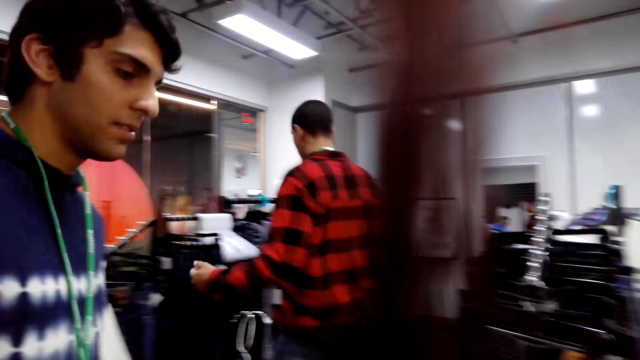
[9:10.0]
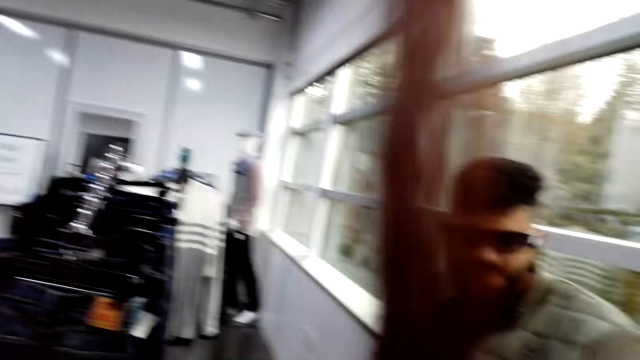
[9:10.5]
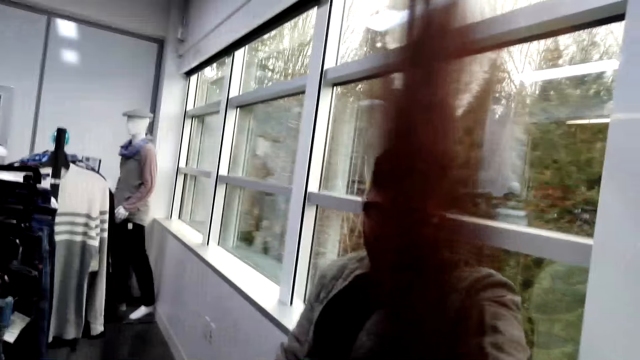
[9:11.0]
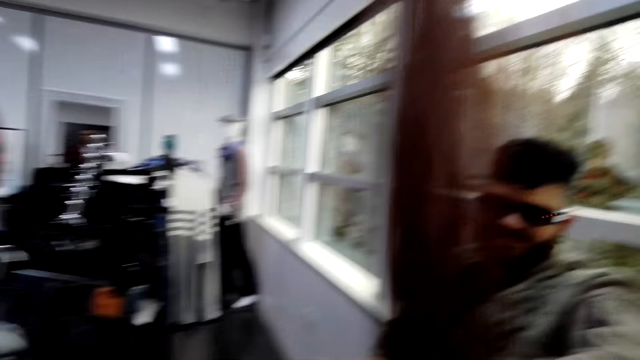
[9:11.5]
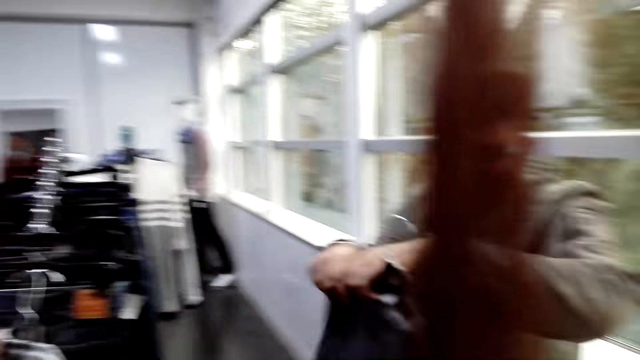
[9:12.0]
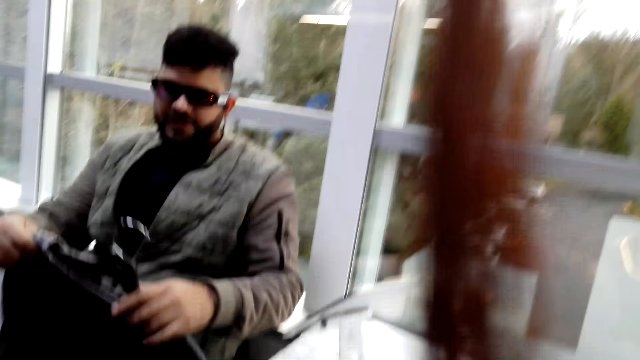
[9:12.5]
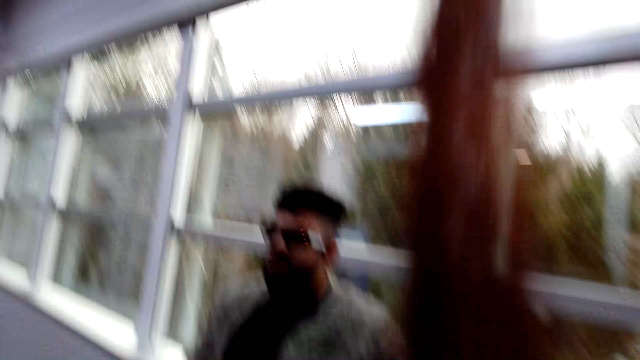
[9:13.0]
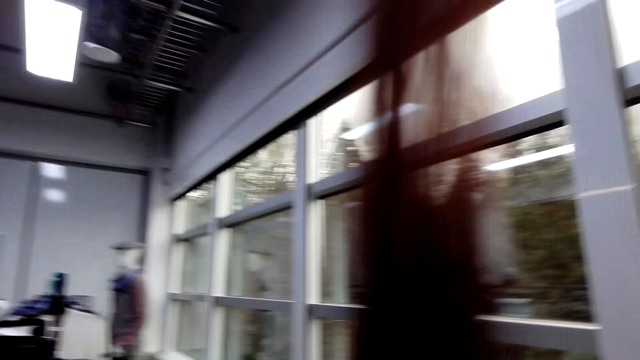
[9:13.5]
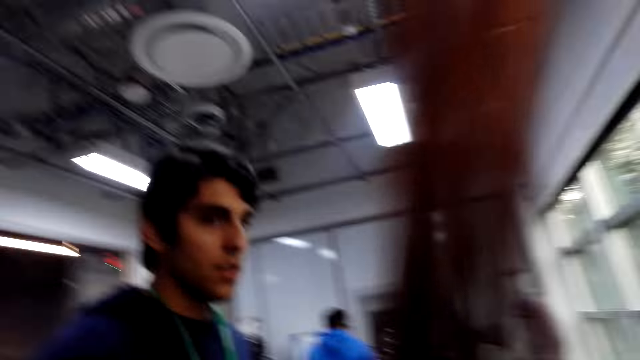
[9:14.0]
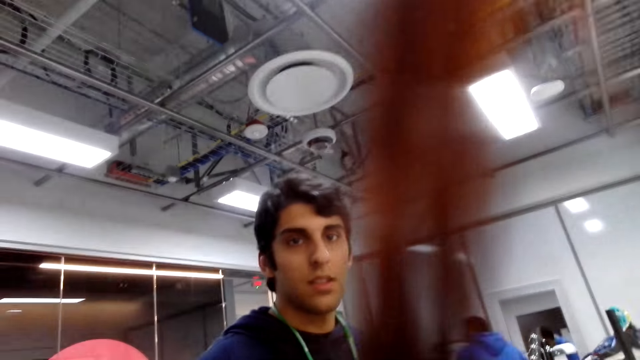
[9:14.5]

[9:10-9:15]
A man looks at the T-shirt. The camera wearer is giving the man a pair of trousers.

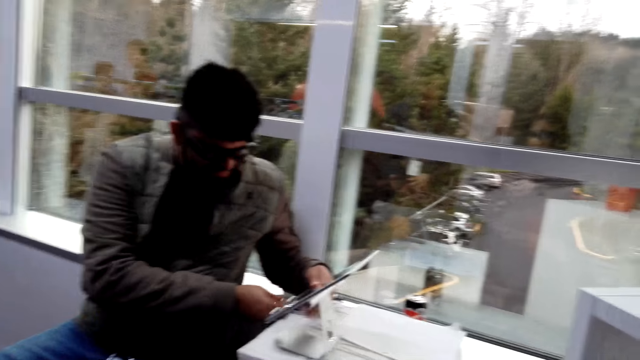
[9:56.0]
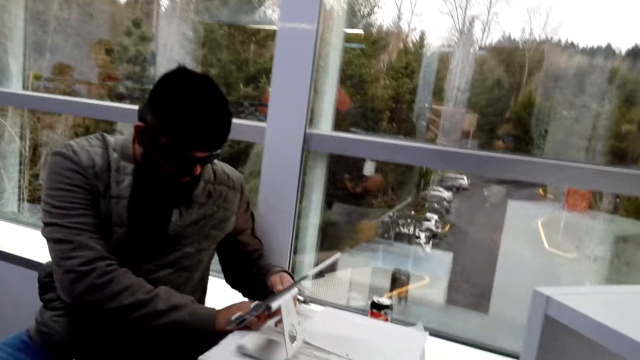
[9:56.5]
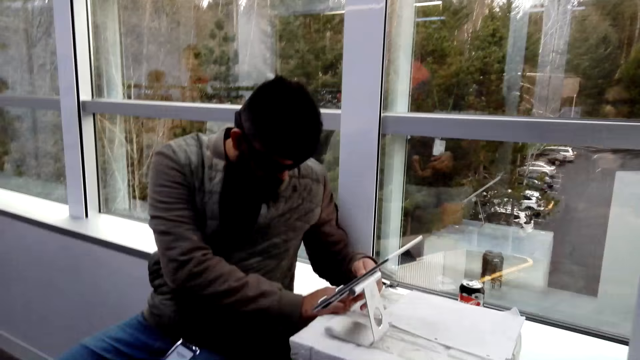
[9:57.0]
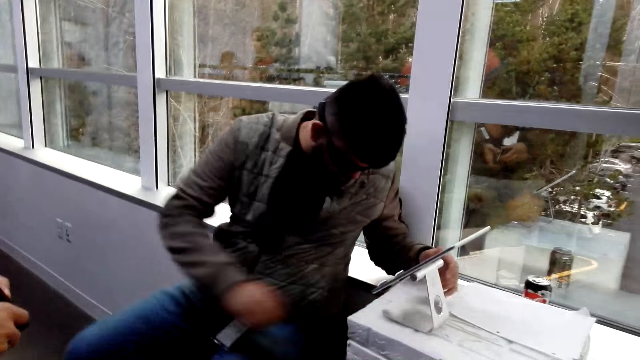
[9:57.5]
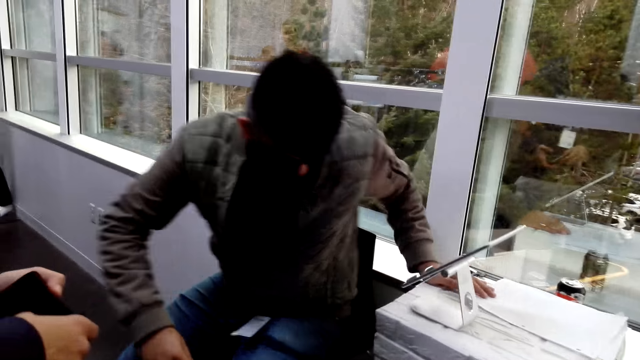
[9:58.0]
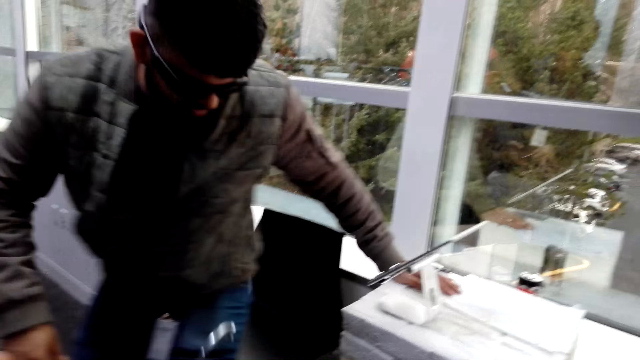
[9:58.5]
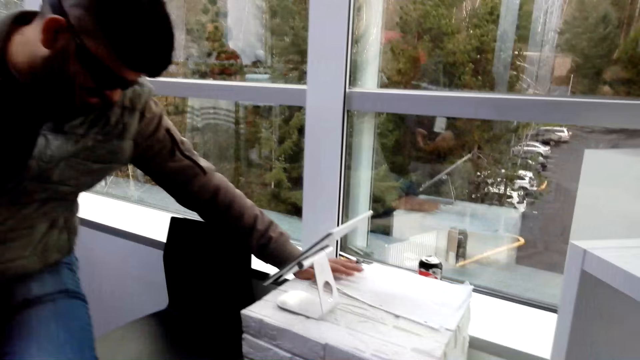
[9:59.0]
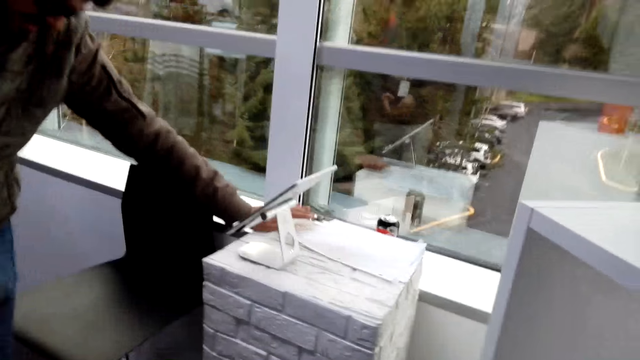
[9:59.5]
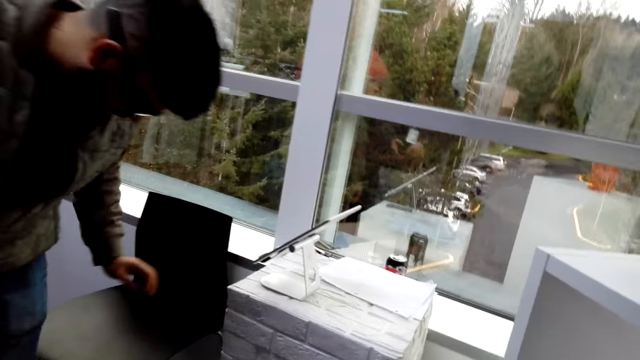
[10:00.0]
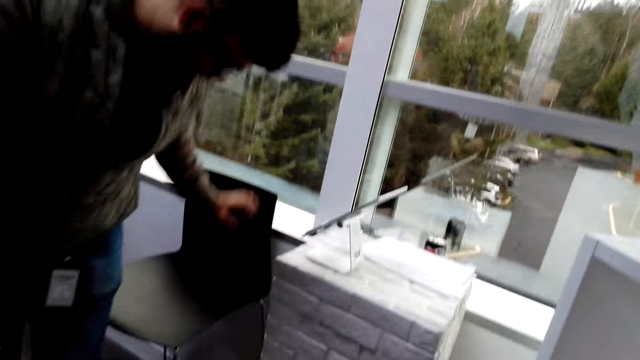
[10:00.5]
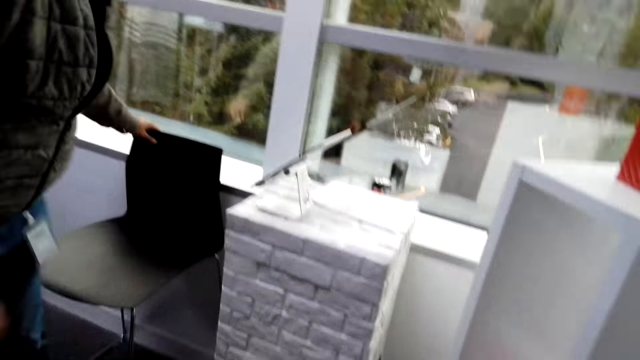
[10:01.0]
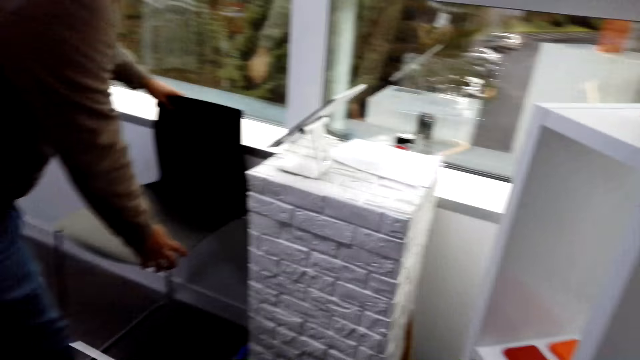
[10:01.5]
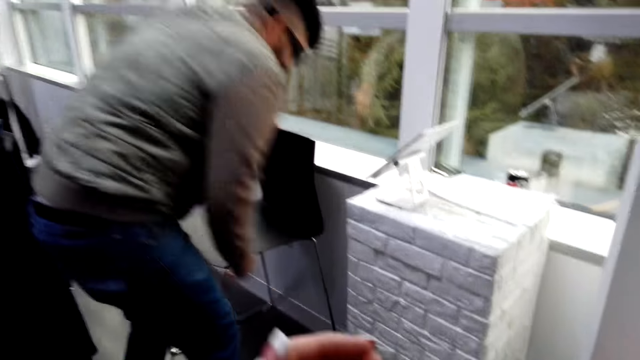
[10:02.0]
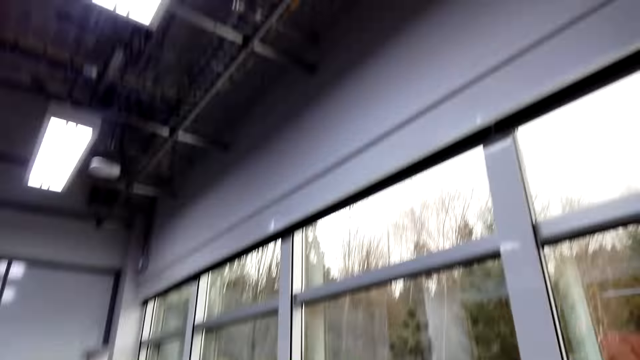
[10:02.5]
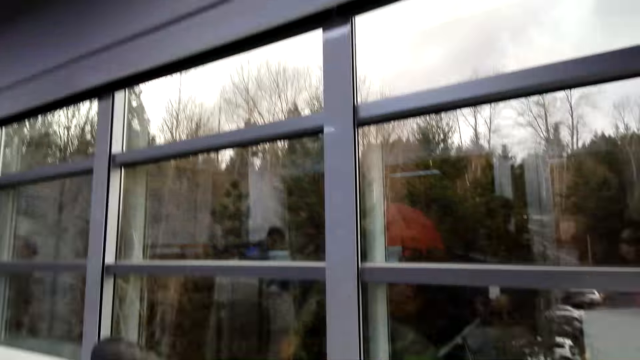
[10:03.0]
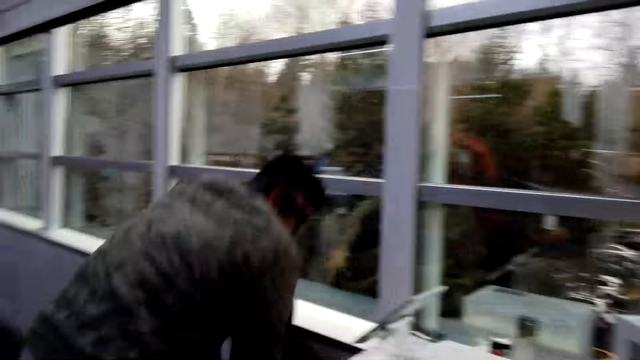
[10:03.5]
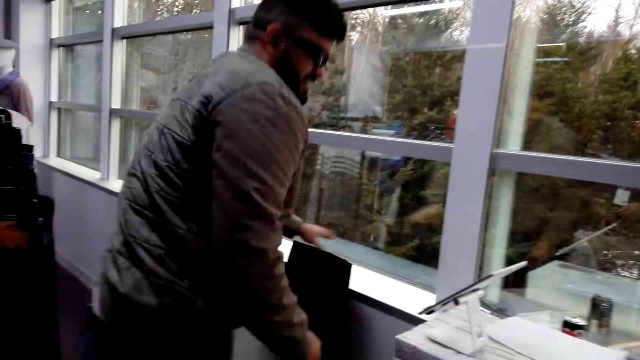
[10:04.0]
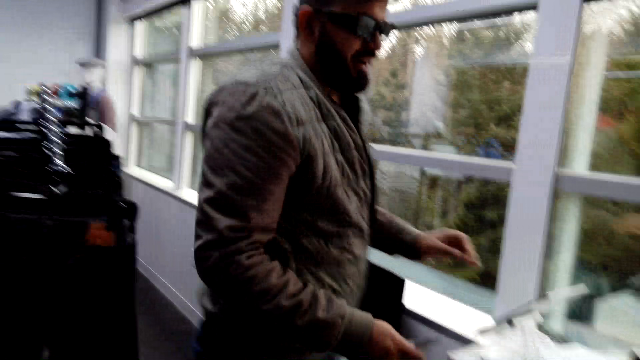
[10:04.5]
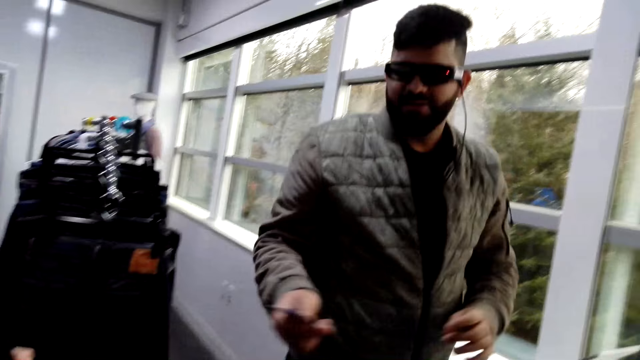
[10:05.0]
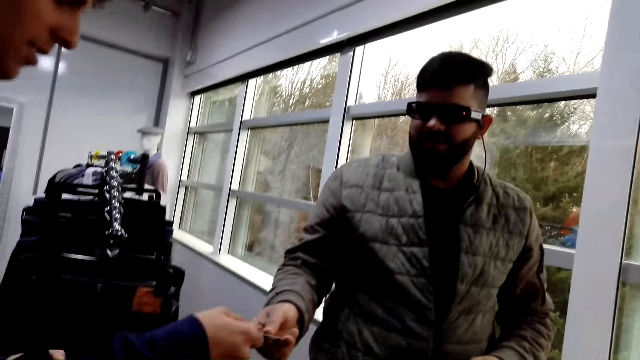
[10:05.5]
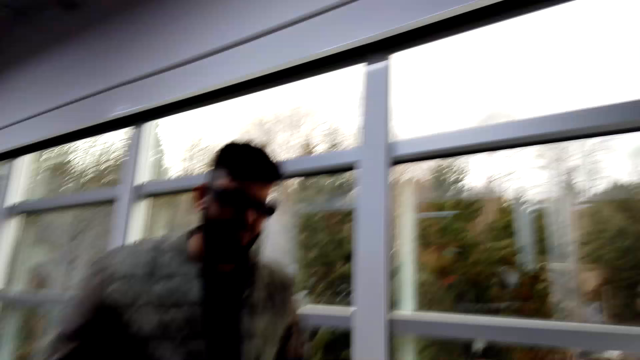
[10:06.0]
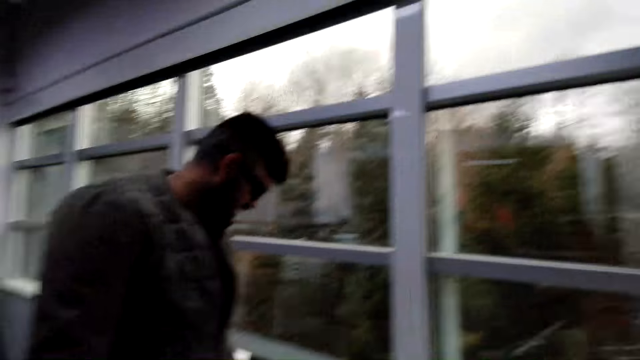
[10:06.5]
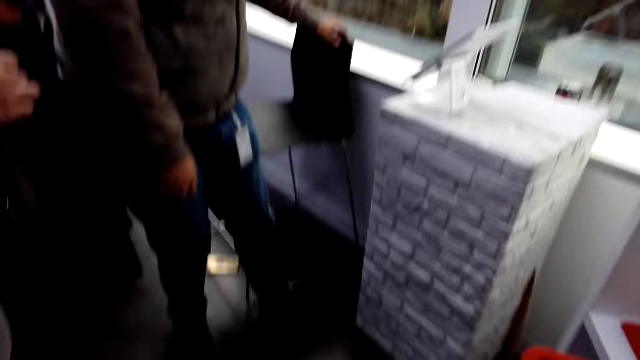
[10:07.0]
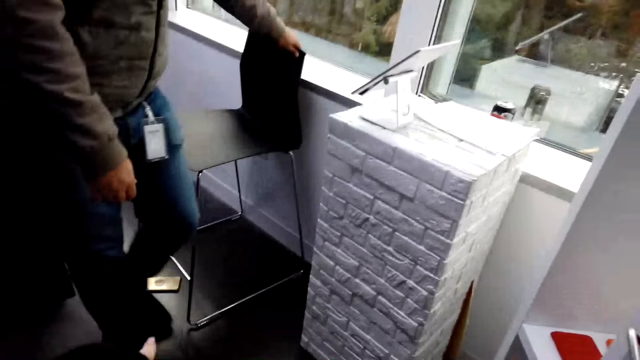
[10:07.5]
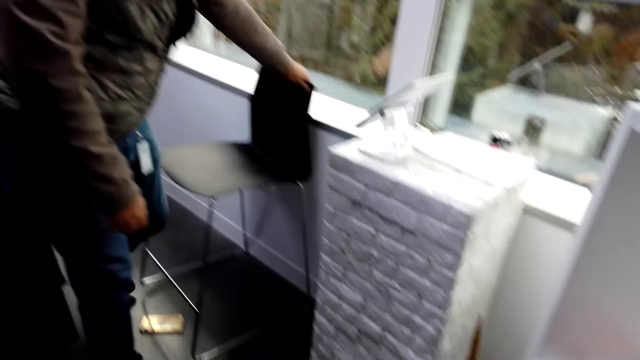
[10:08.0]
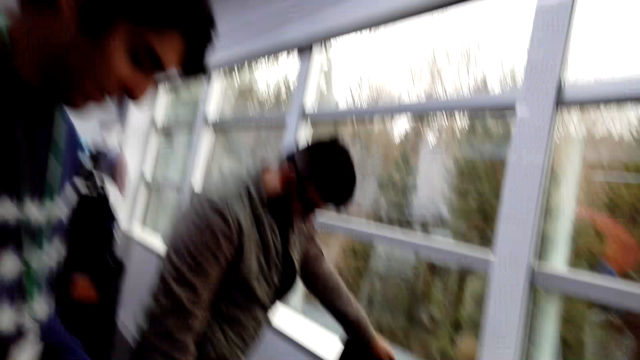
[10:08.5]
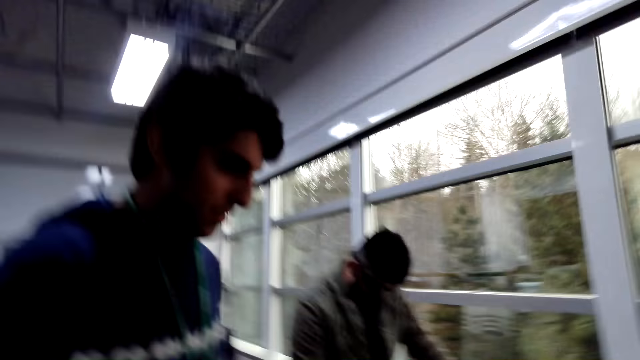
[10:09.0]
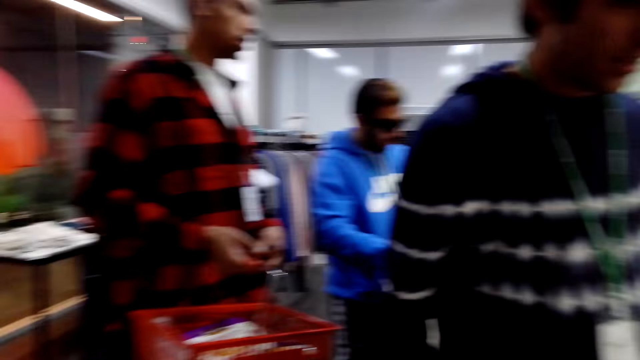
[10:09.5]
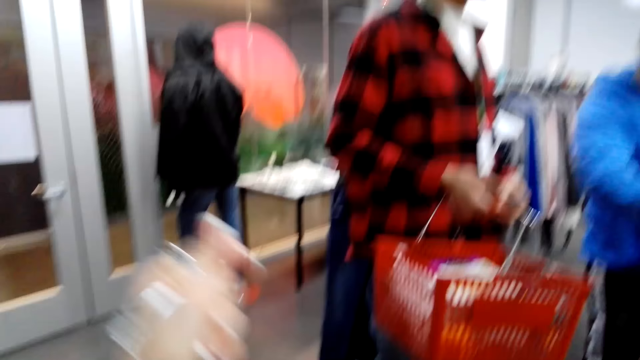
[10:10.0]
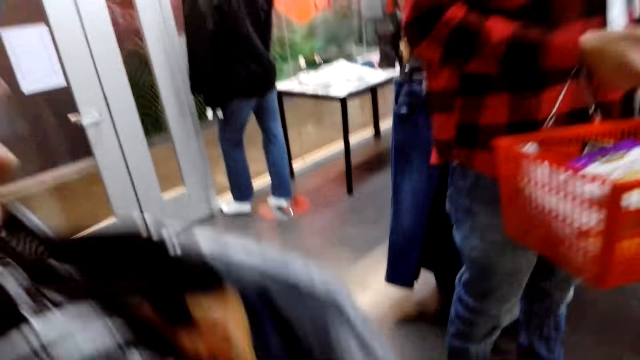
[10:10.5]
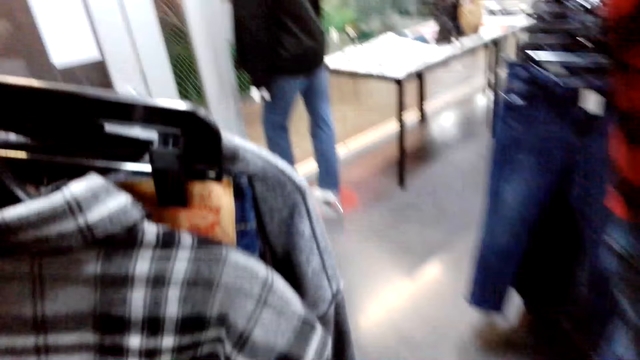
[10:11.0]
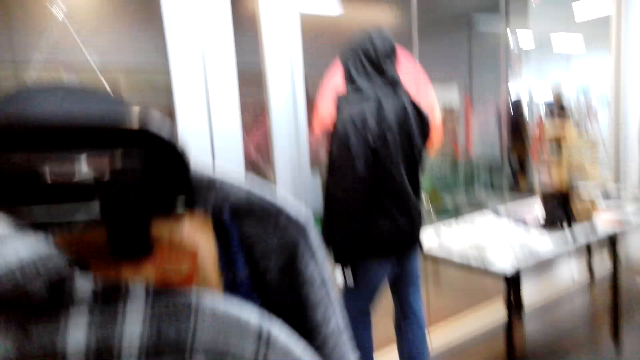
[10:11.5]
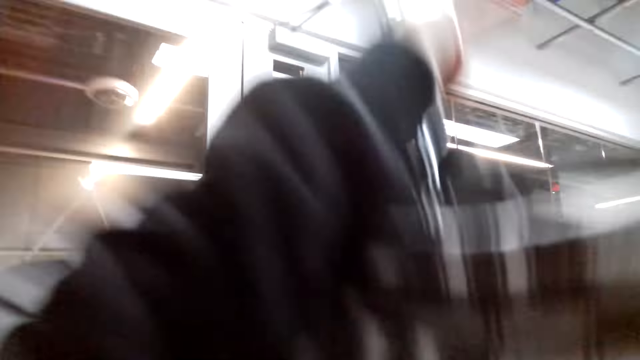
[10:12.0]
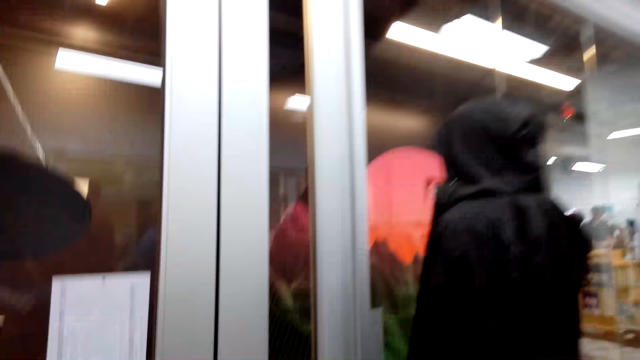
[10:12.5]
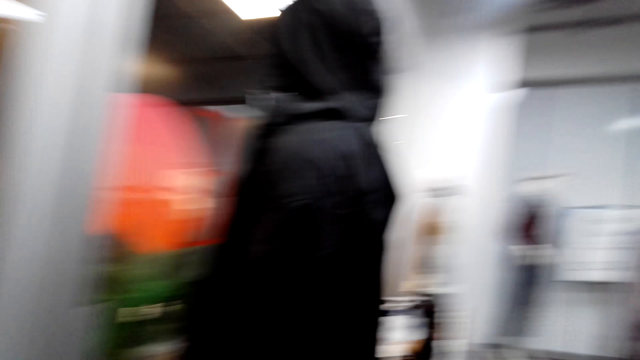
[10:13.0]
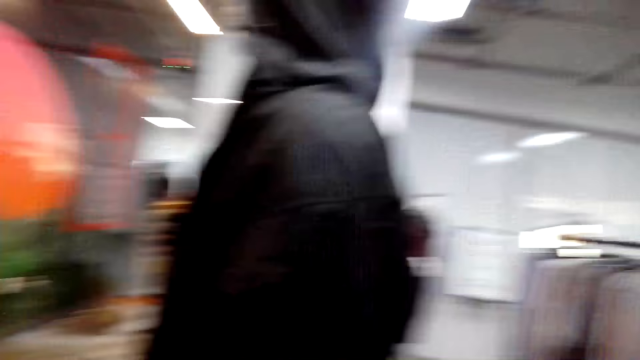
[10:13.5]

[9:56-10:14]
A man stands and moves the chair. A person is picking something. The person is giving another person an object. The camera wearer looks at the phone on the floor. They walk in the room.
